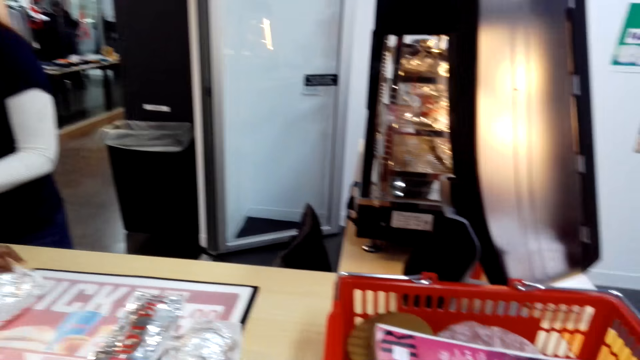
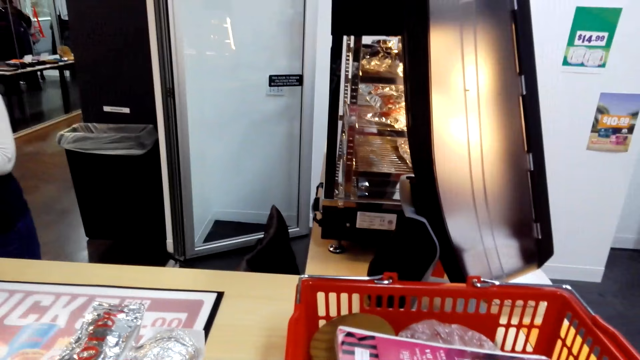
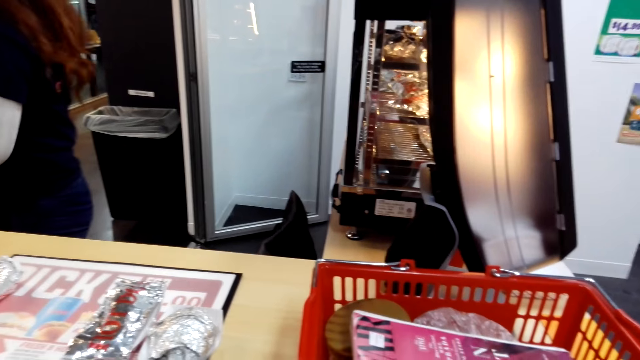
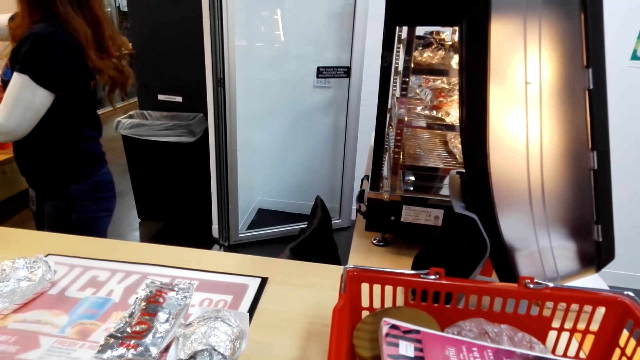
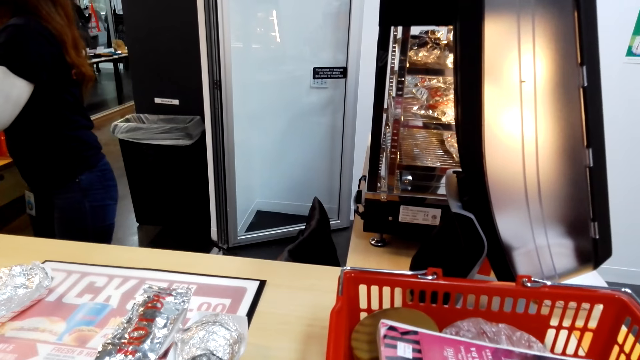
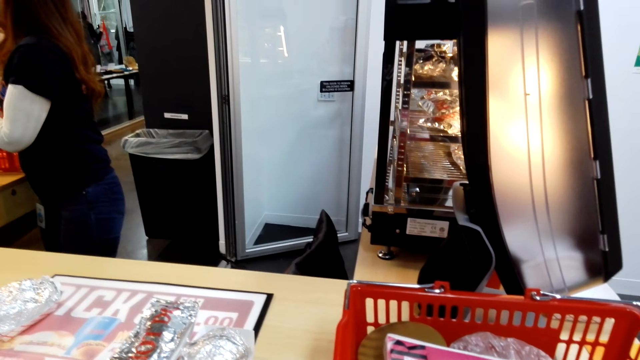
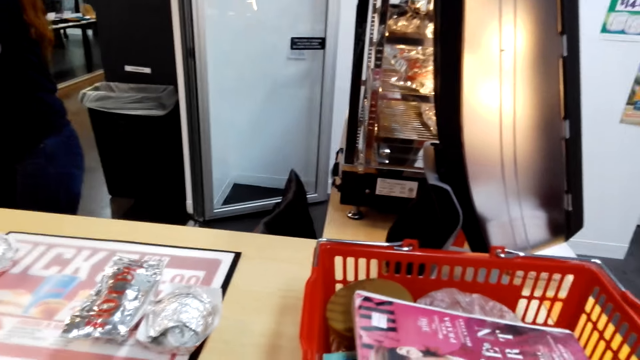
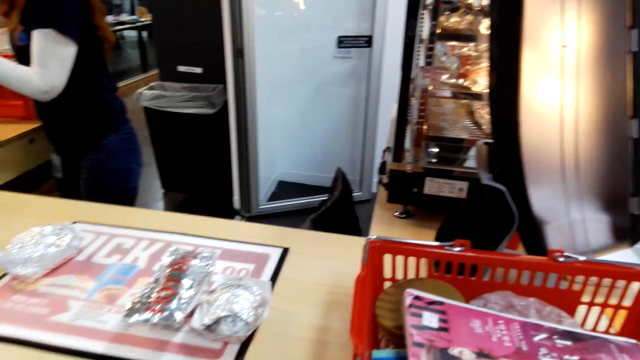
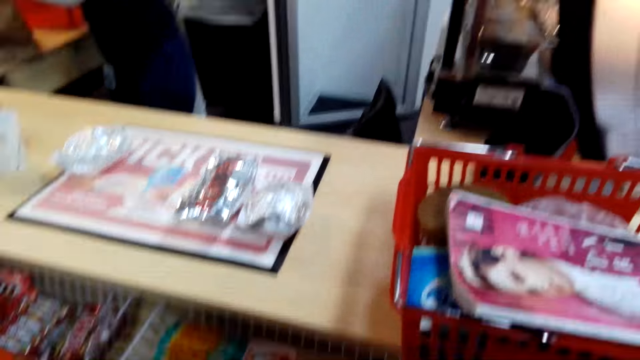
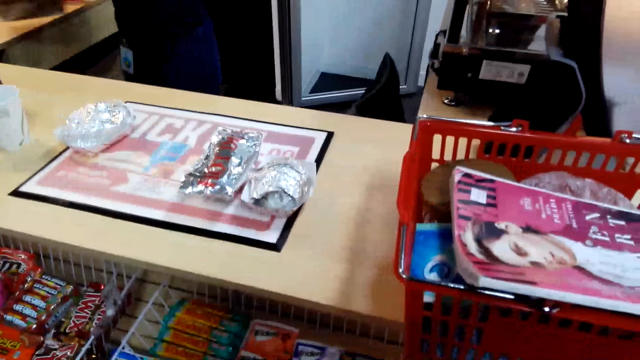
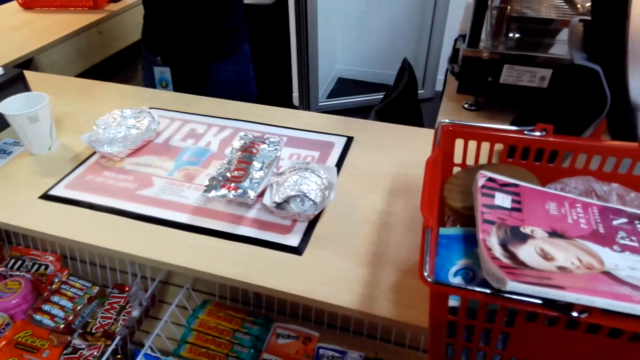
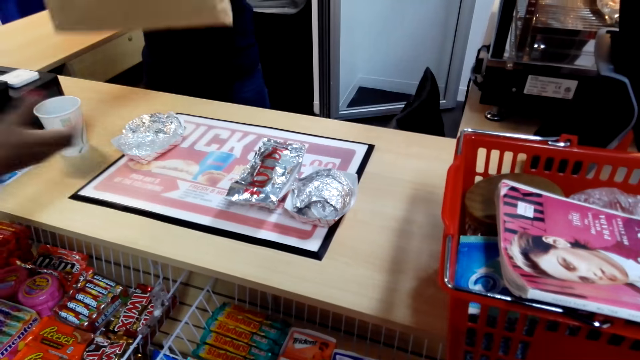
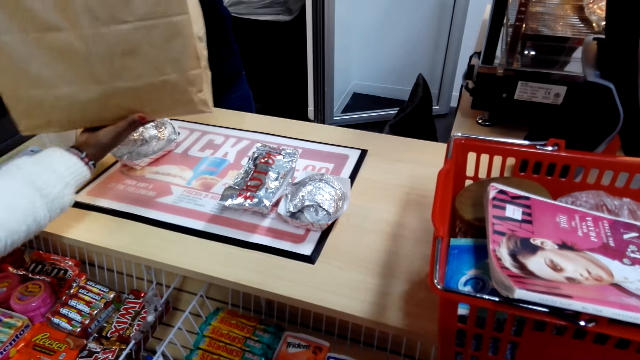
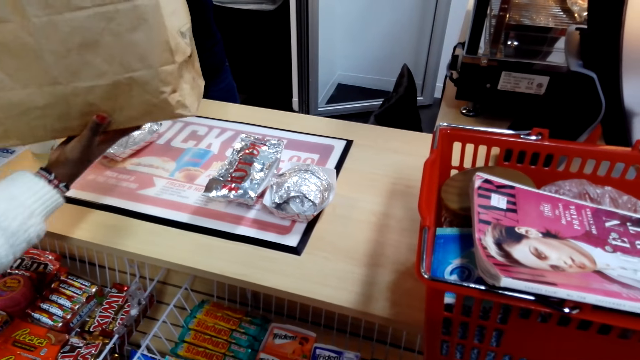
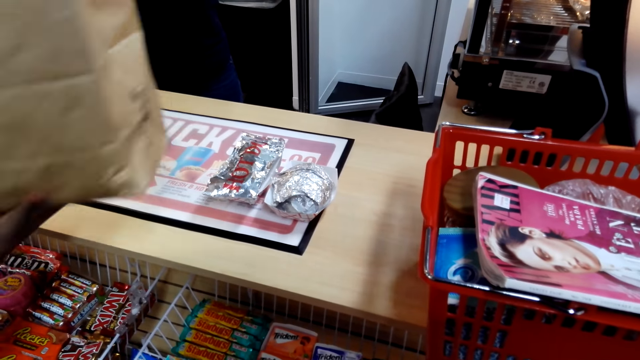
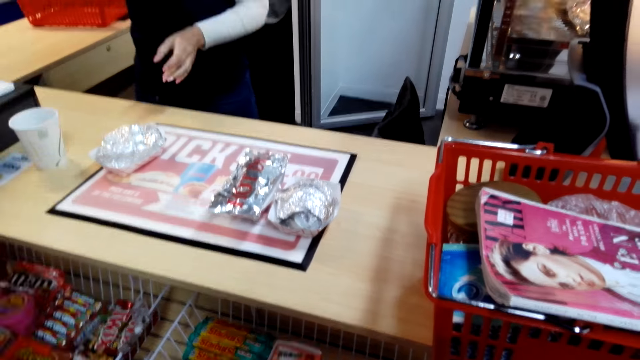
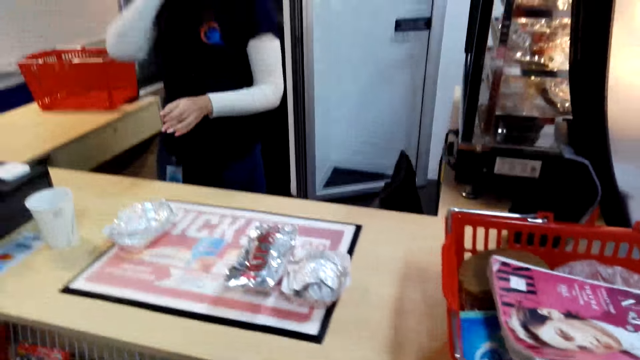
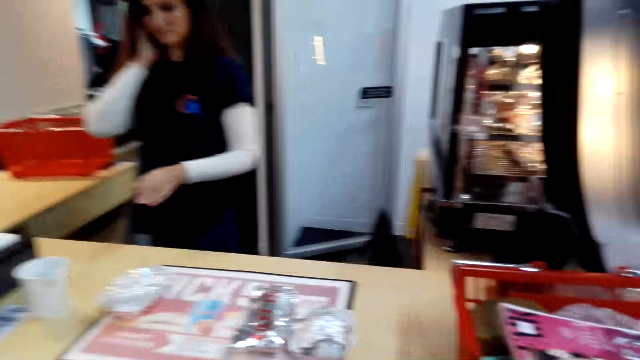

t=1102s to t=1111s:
A woman picks up the chocolate. Another woman takes something. The first woman gives the bag to the other woman.

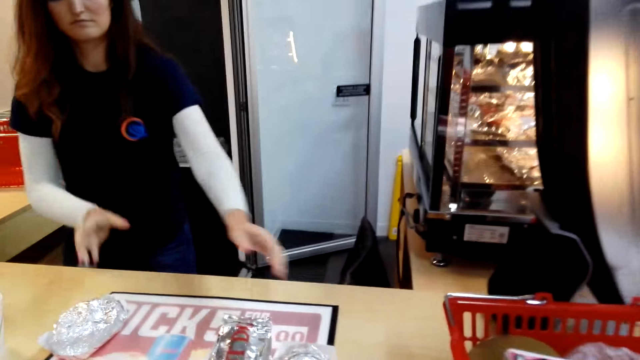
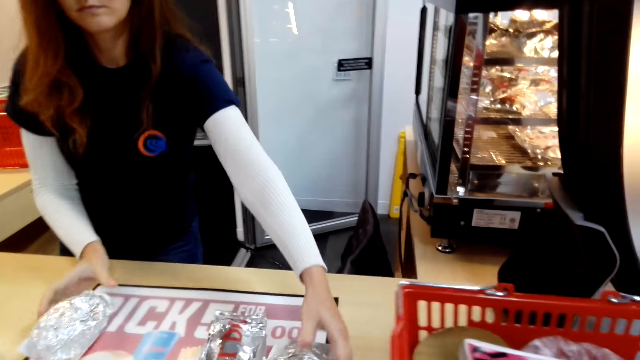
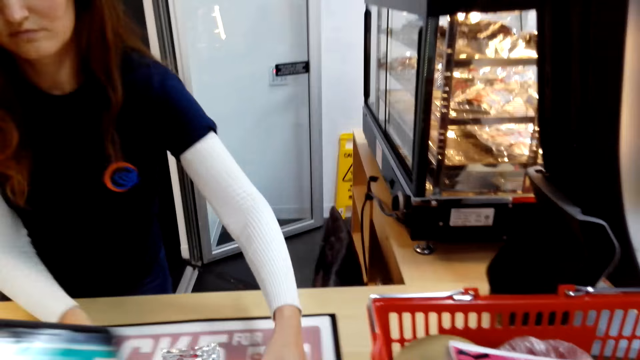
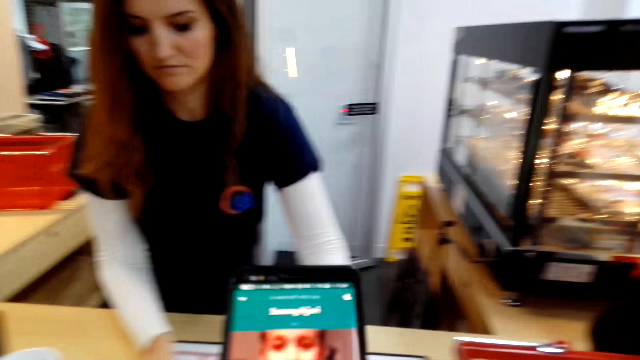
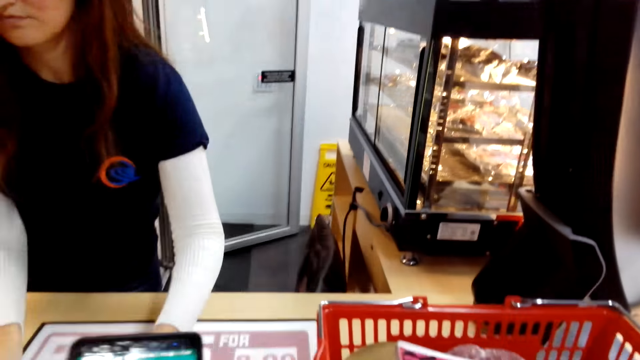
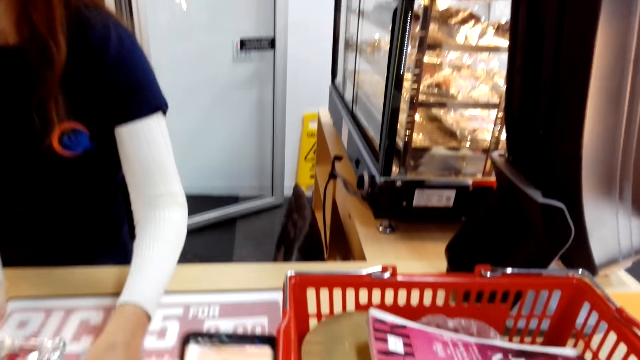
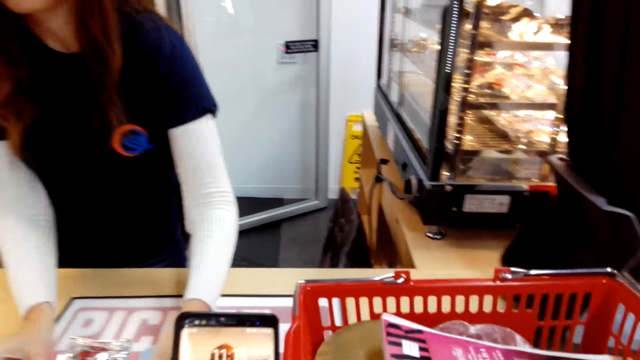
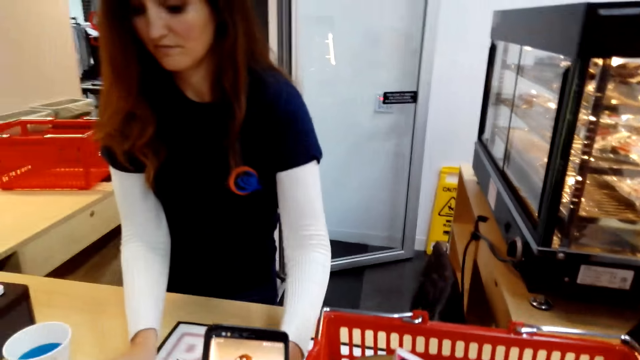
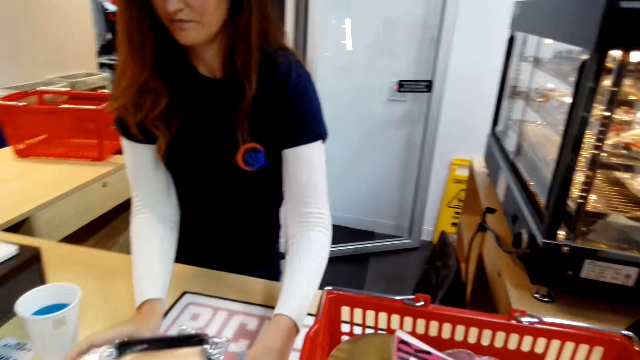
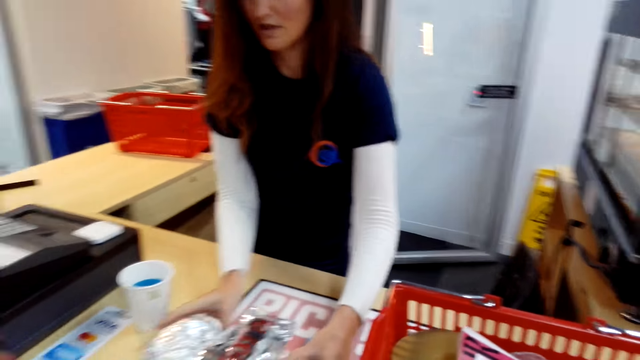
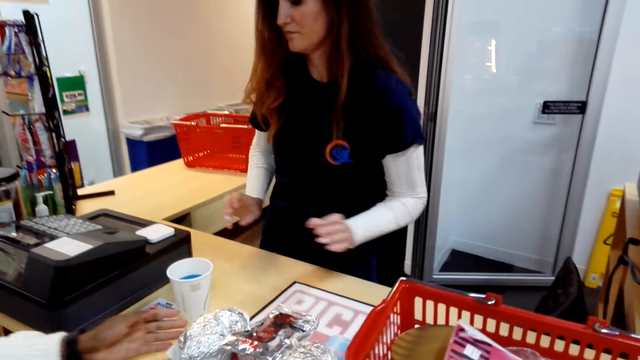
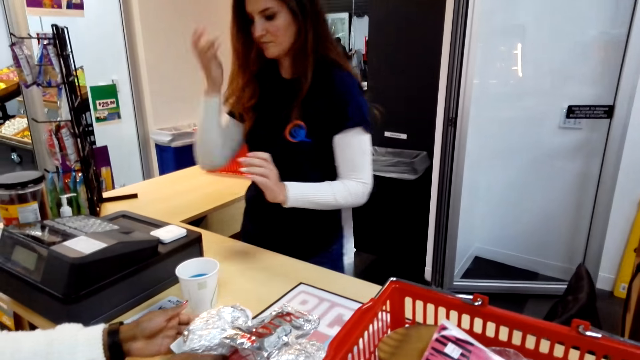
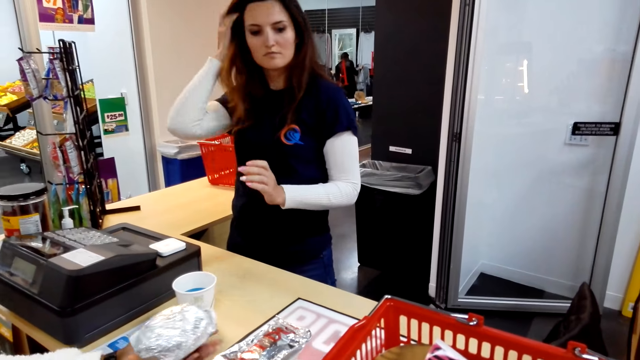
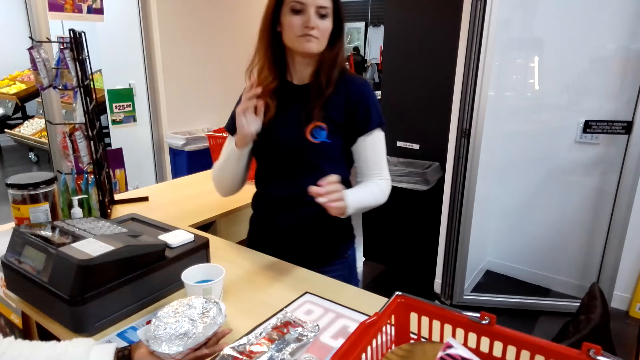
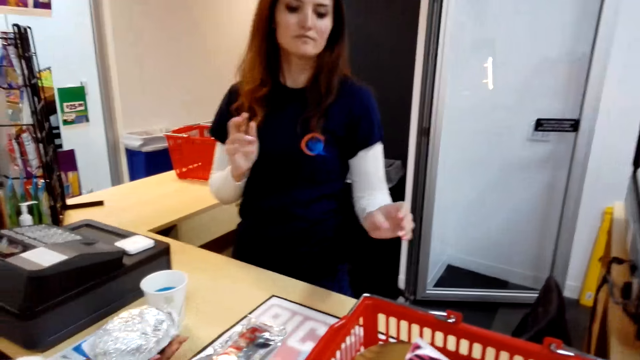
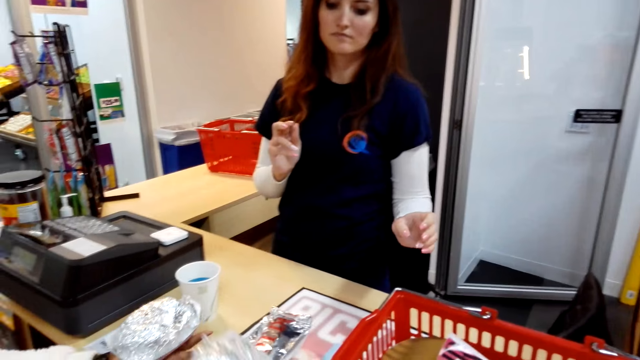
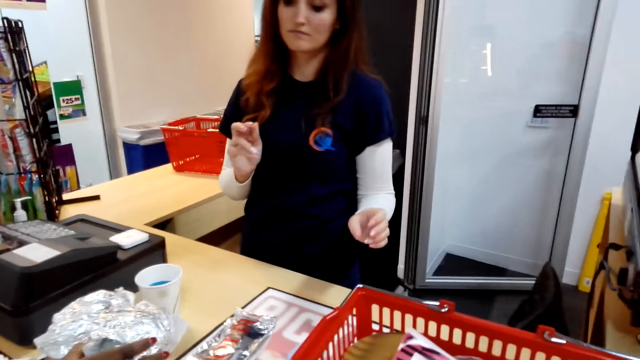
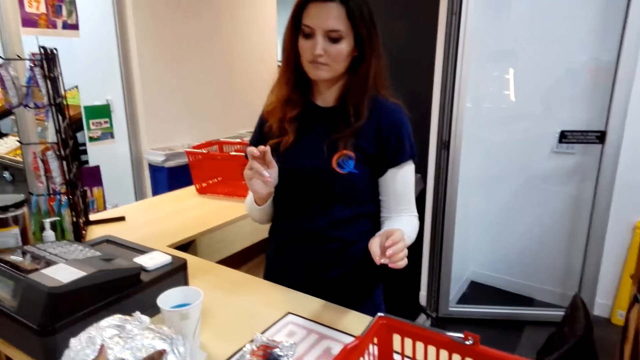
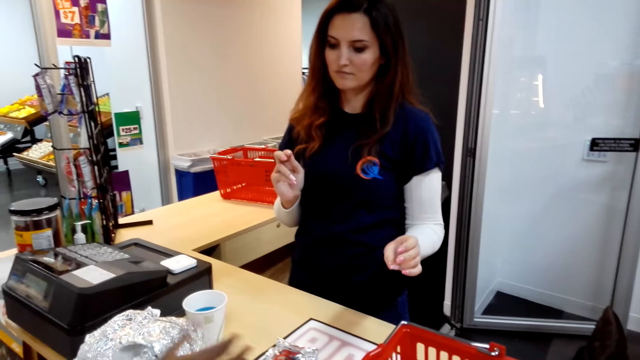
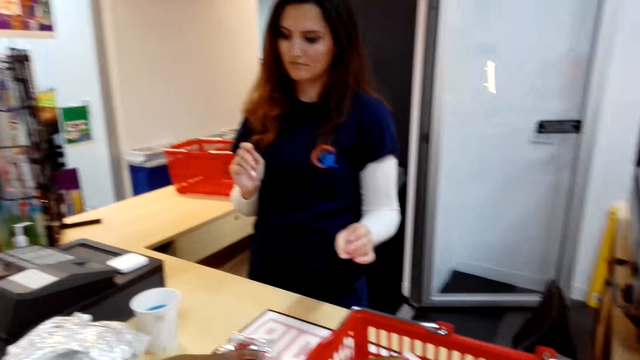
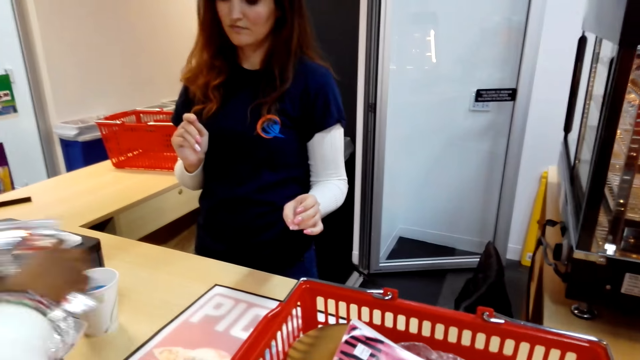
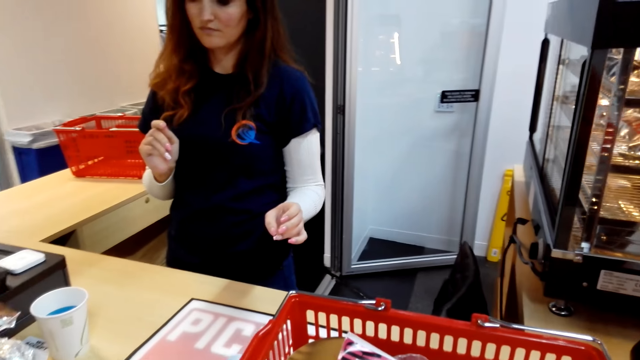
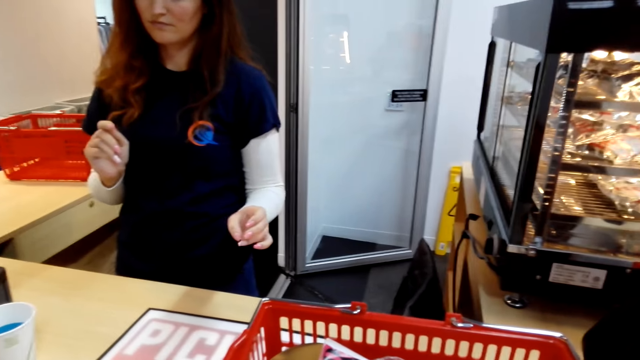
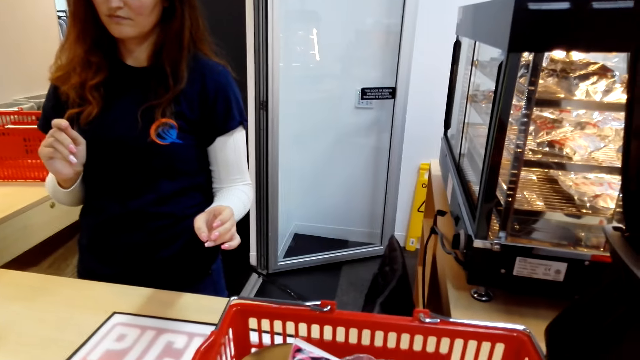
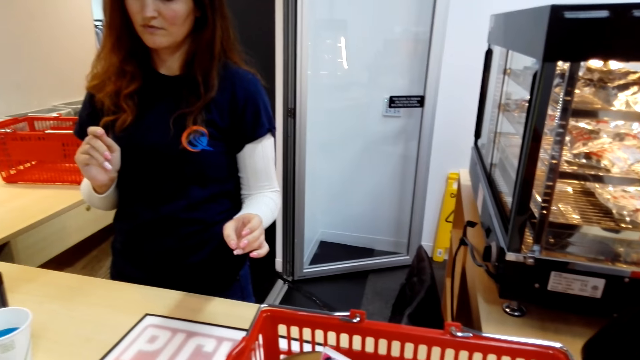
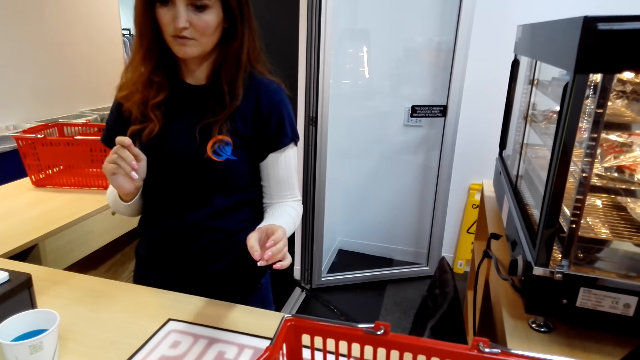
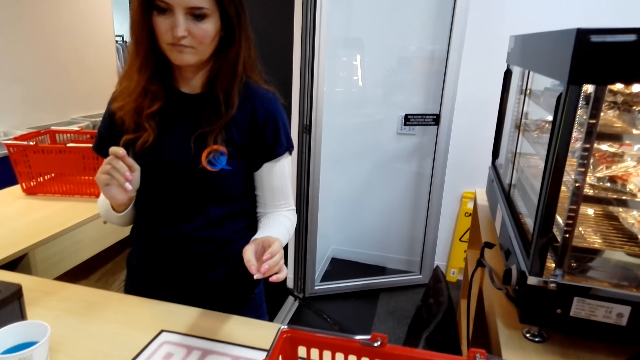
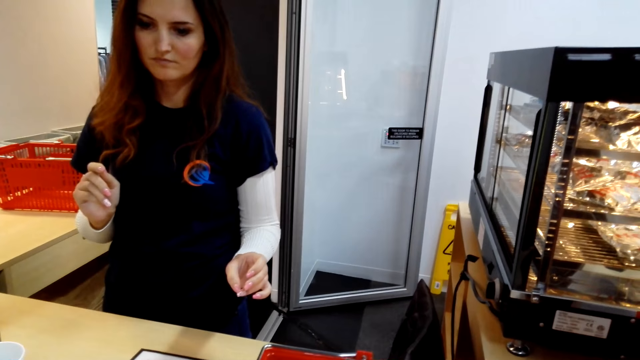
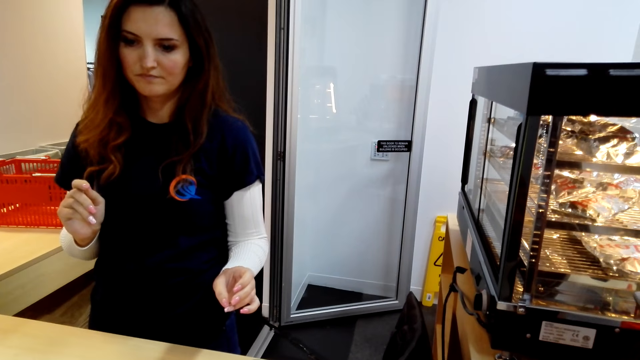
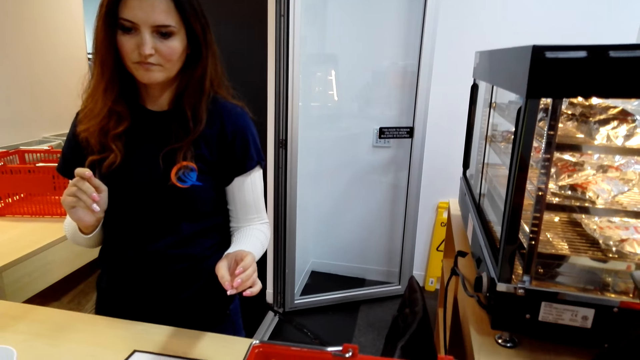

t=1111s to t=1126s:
A woman gathers something and moves the snacks on the counter. The camera wearer moves her shopping basket. They use the phone. Another woman picks up the snacks. The first woman touches the hair. The other woman takes something. The camera wearer looks around.
